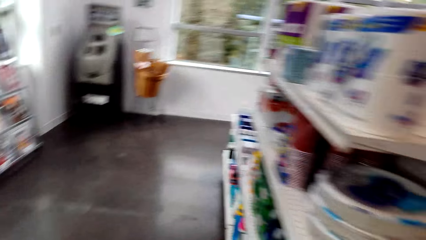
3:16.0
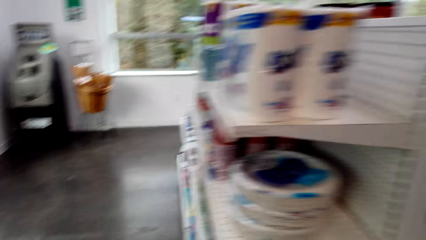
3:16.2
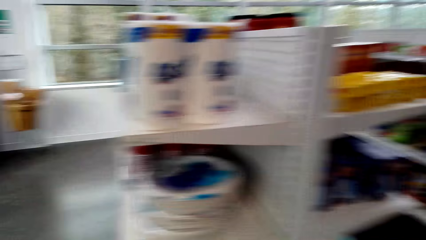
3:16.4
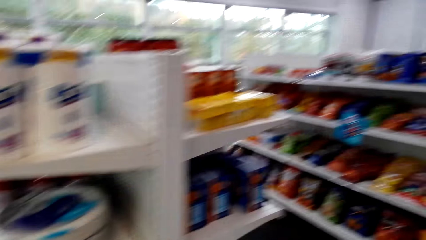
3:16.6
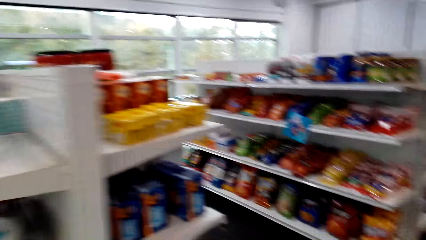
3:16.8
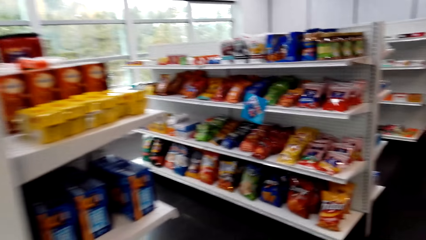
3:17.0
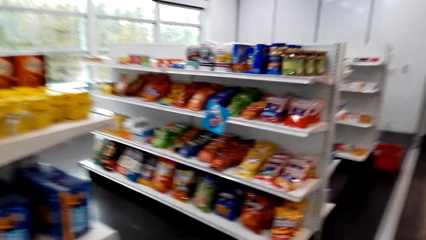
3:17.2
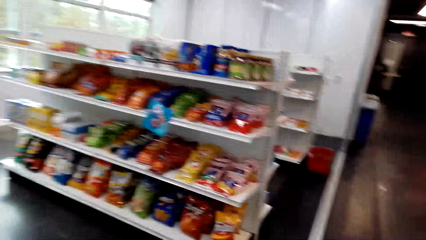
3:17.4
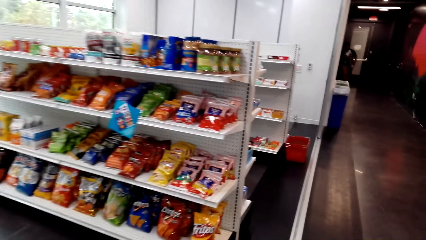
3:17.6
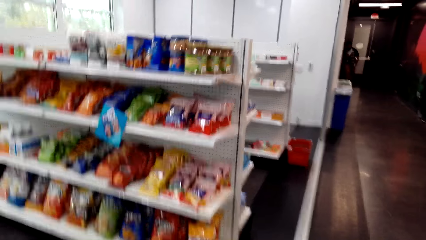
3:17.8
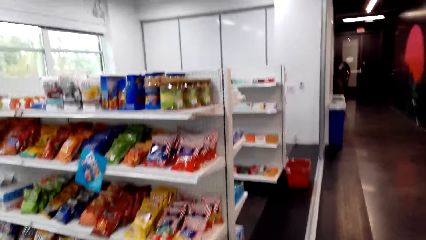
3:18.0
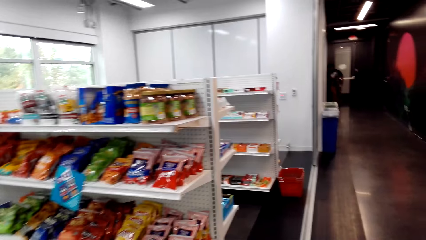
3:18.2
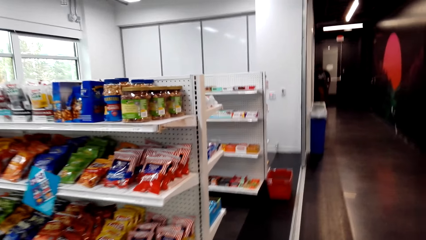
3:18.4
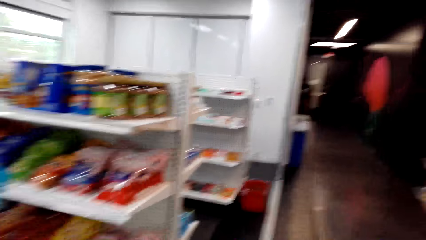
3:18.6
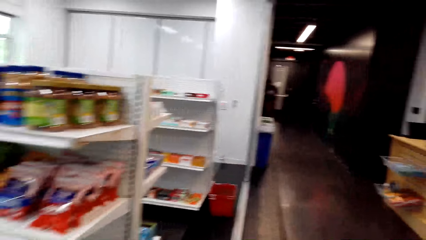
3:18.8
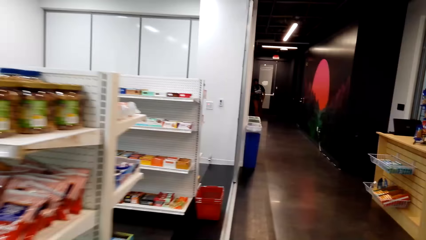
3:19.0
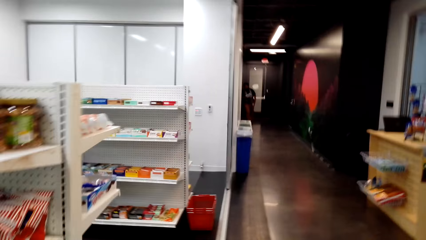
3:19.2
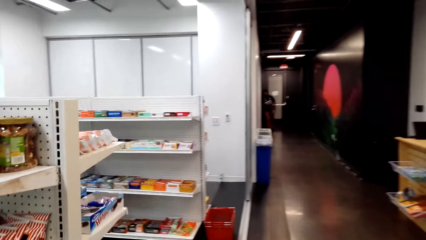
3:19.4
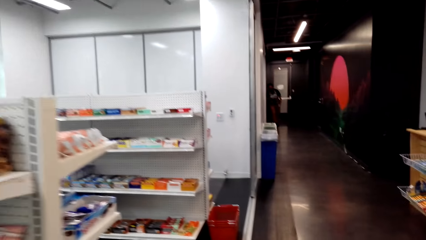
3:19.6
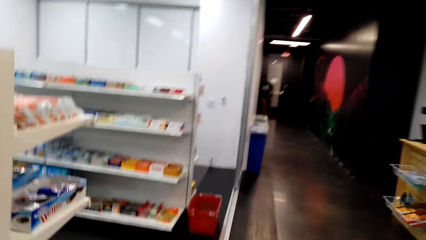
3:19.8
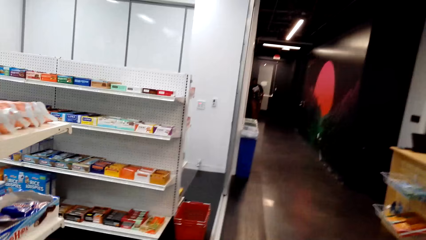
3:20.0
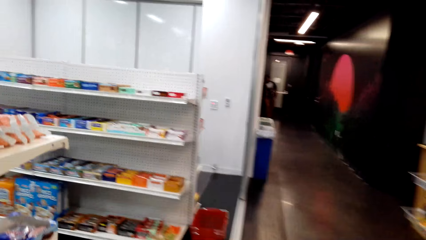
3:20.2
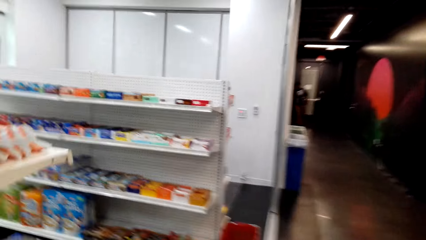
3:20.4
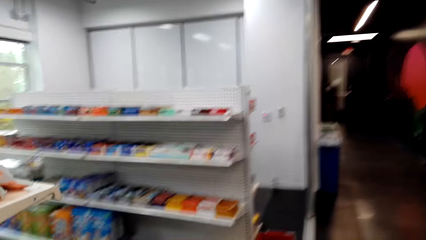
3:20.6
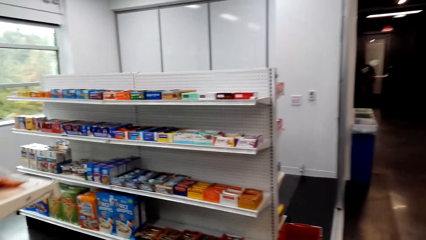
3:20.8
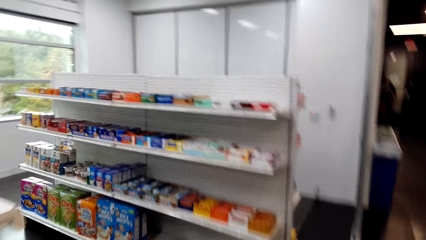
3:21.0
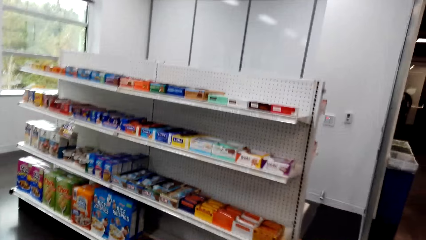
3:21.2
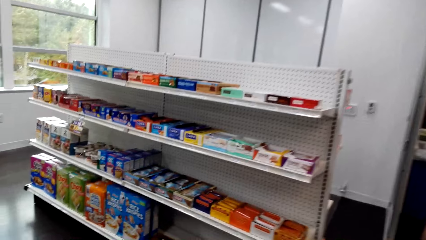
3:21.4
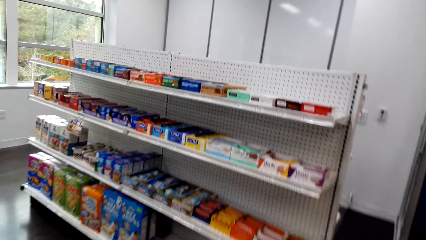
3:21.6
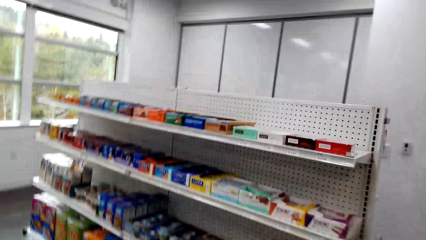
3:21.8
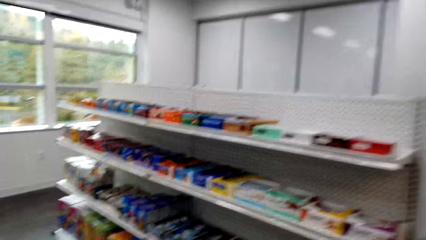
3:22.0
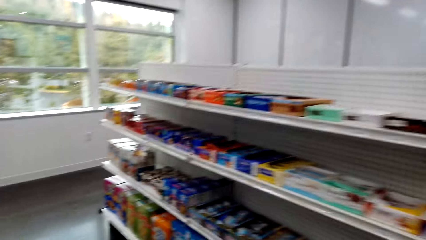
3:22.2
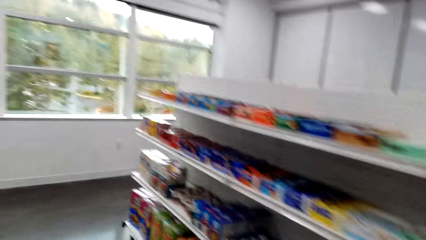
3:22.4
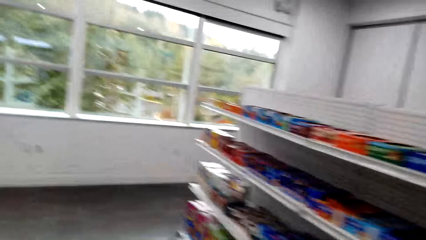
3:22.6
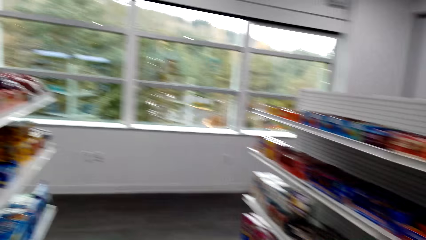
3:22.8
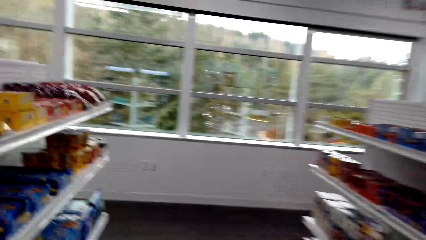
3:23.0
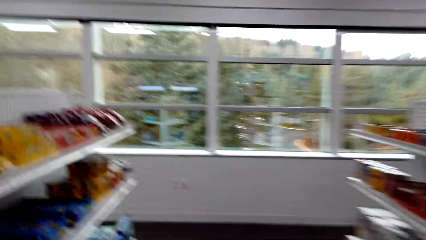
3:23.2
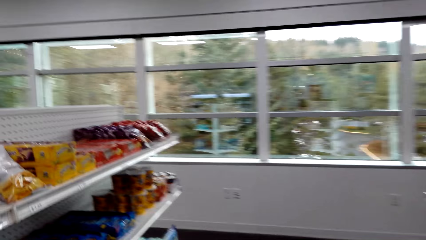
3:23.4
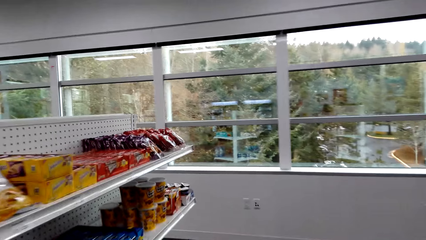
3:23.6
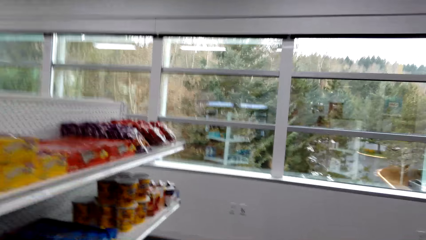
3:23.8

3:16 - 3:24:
The camera wearer walks around the supermarket shelves.

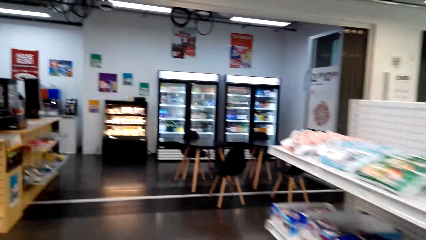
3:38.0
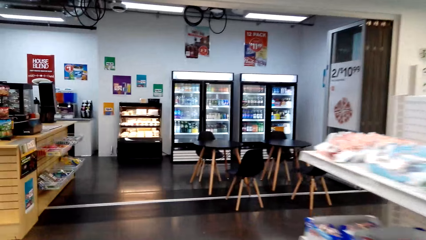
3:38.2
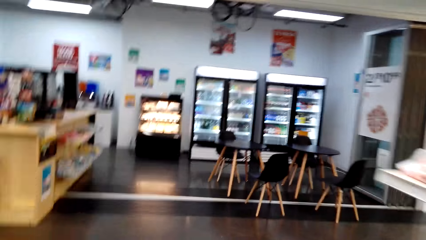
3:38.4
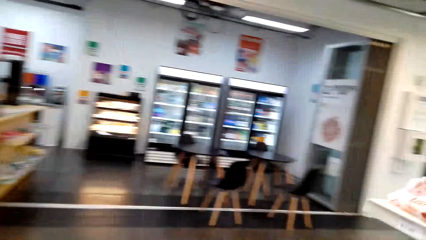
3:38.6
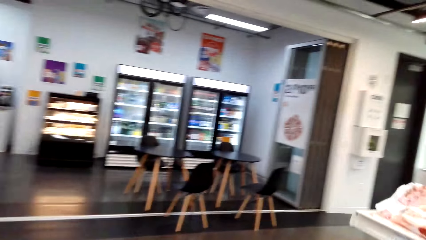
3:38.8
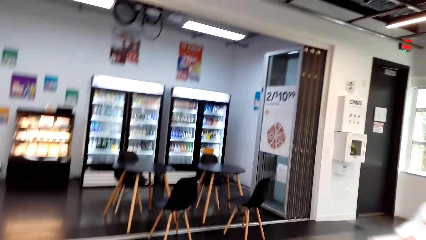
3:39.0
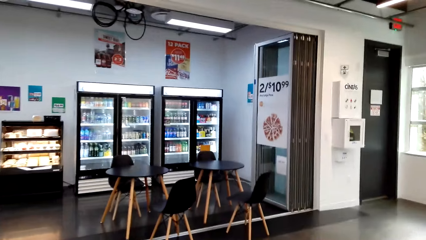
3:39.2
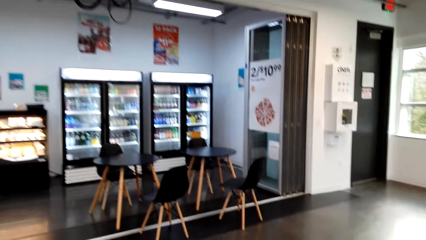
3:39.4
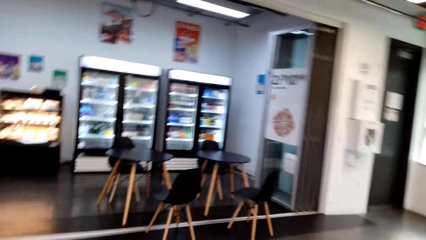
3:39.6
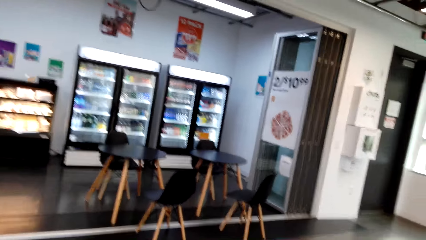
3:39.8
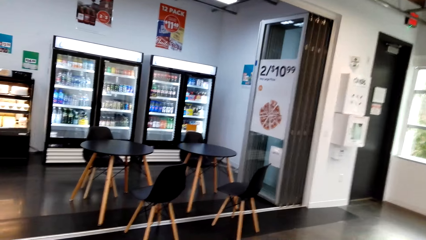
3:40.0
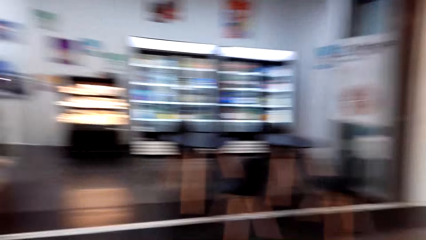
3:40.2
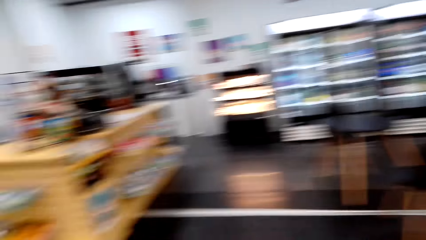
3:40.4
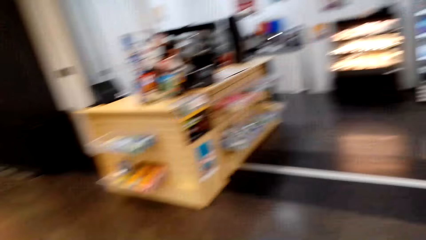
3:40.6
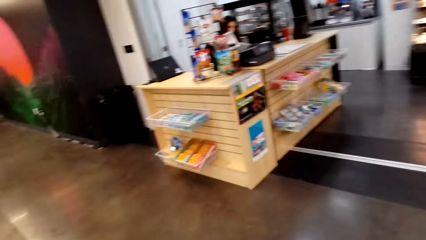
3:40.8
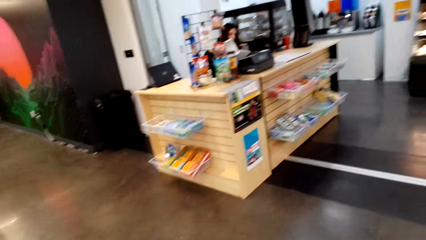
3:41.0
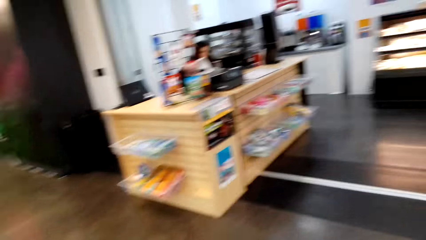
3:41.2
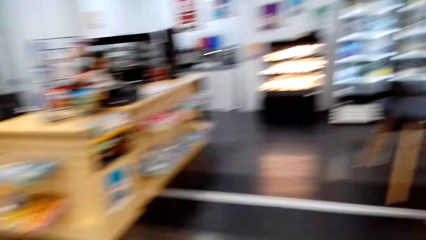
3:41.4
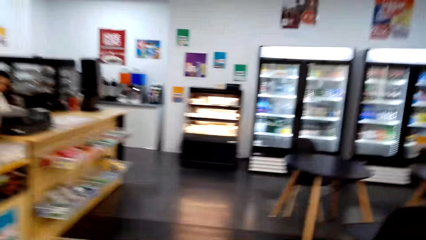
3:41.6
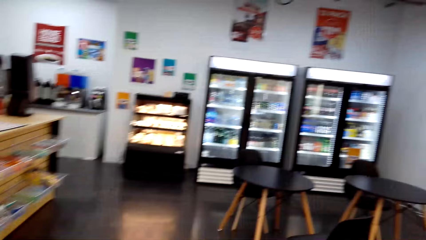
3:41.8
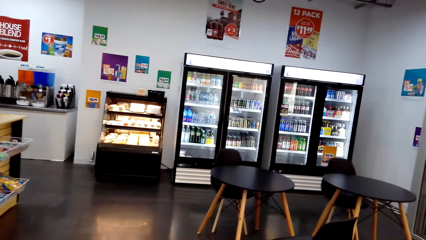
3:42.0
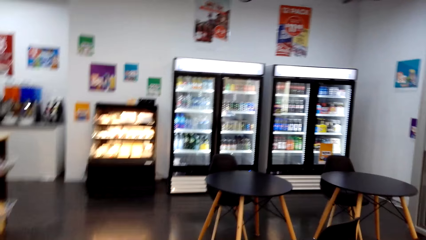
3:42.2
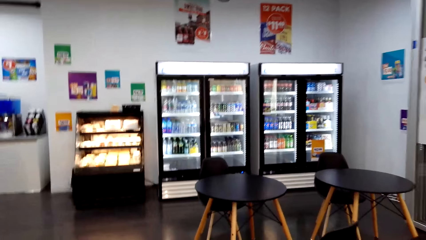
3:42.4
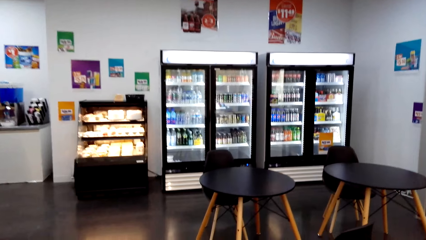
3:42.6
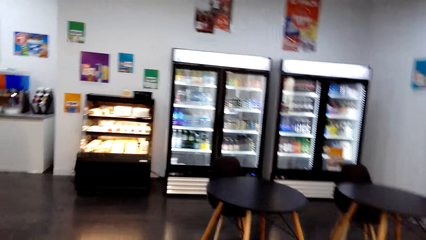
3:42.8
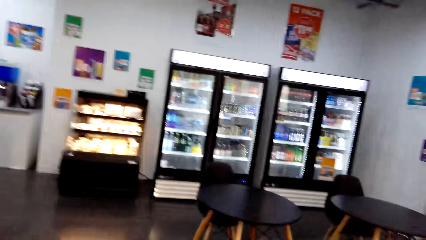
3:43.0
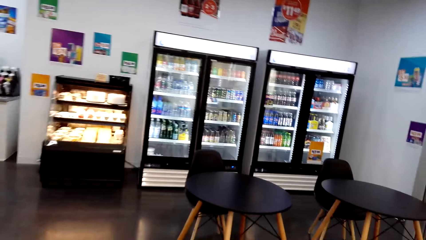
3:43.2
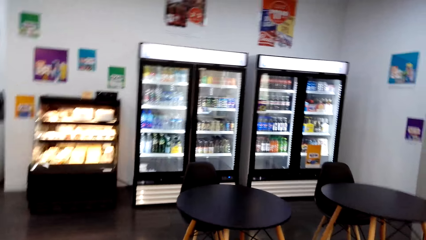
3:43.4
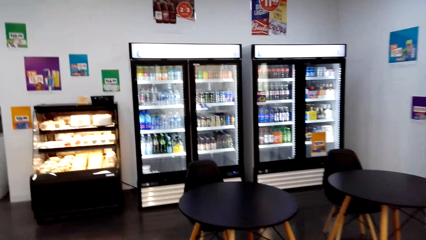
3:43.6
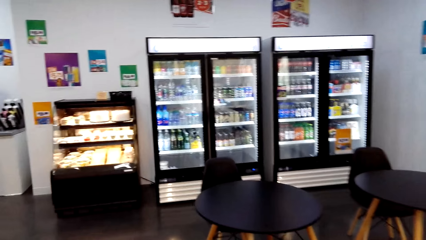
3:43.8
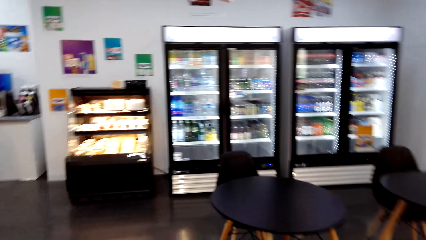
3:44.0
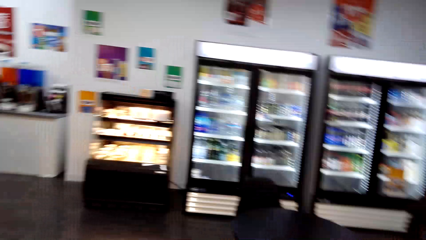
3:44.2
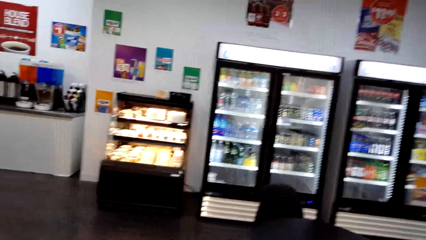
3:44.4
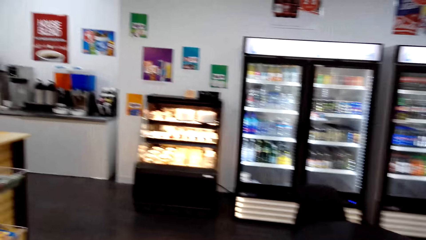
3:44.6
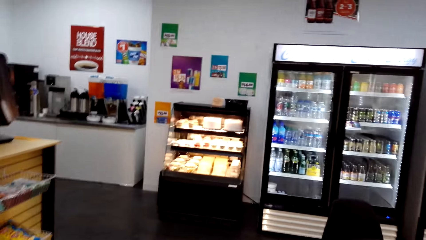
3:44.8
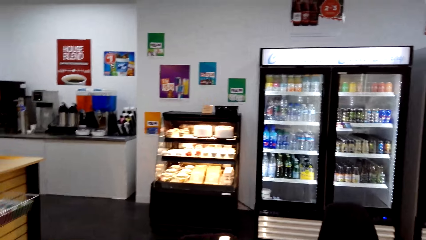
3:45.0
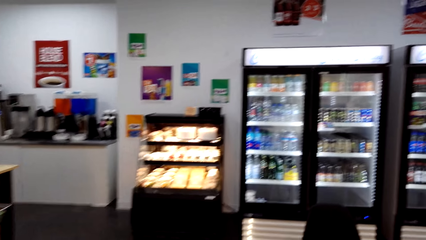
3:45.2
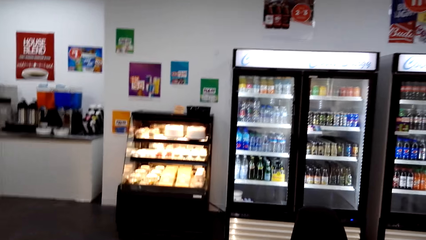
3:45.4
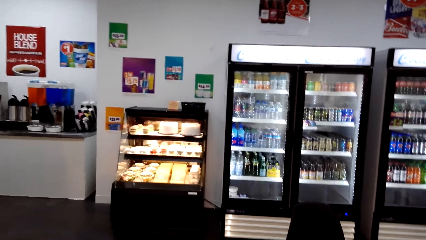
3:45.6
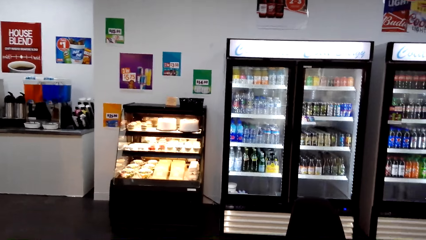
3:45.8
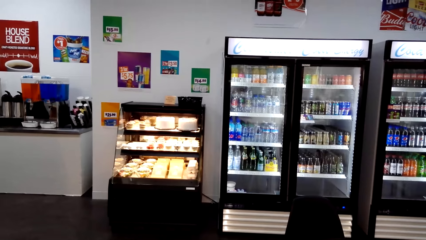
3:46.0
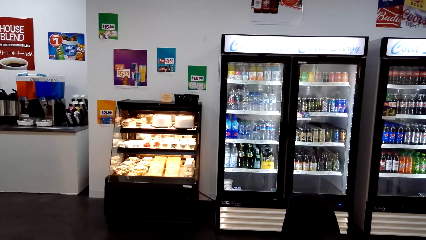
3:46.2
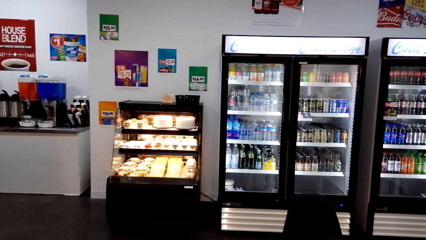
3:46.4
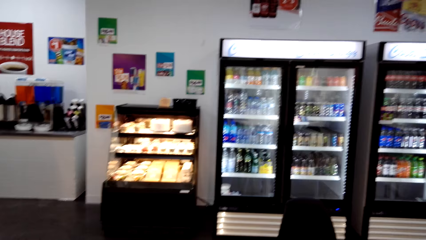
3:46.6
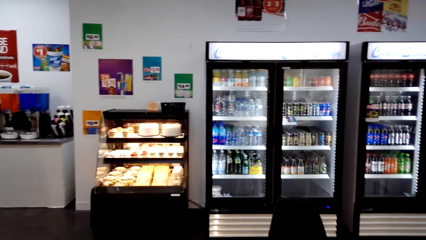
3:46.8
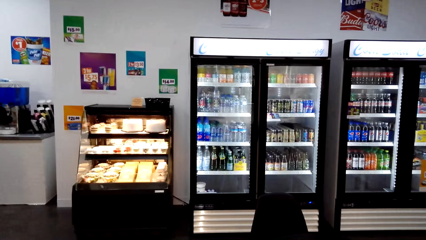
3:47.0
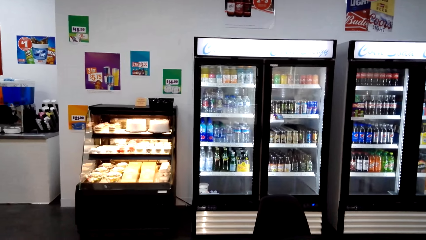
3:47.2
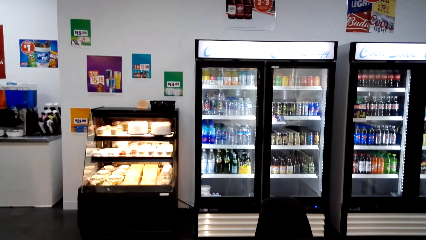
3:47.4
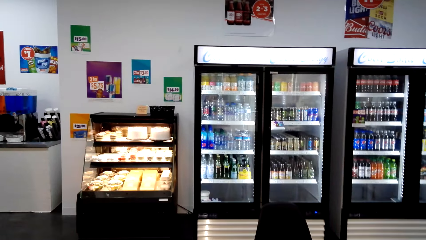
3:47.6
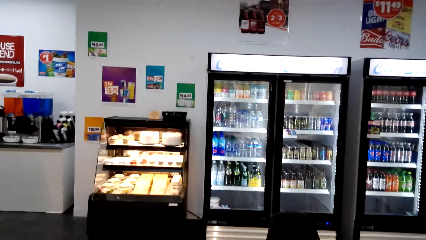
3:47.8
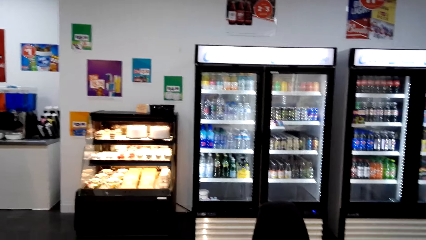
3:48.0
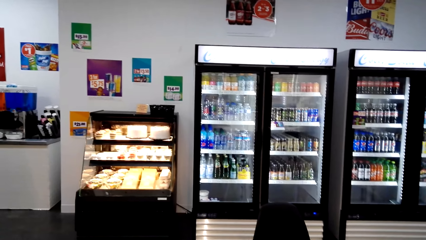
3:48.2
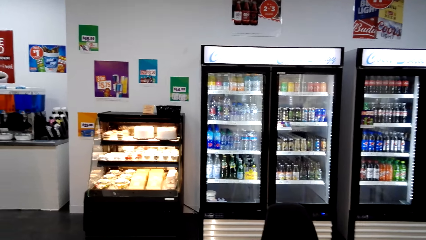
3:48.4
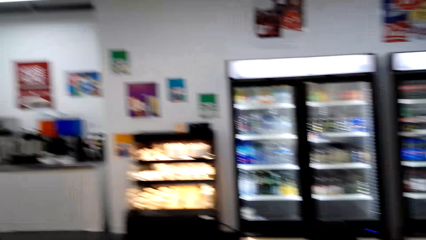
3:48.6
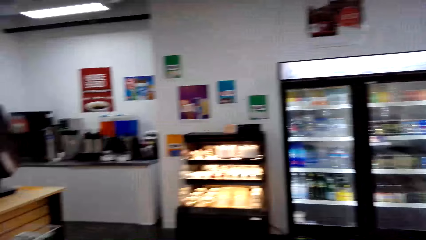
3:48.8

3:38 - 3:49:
The camera wearer looks around the supermarket.
